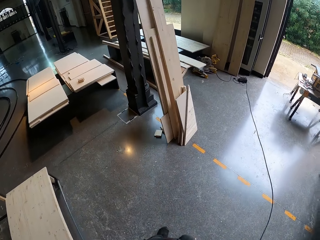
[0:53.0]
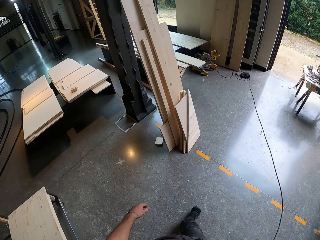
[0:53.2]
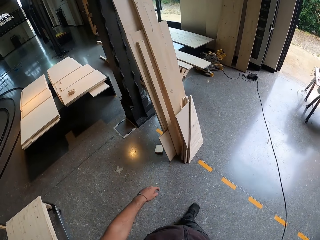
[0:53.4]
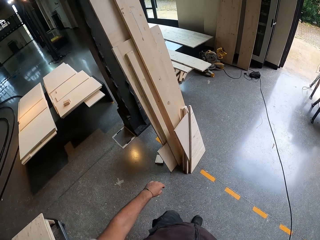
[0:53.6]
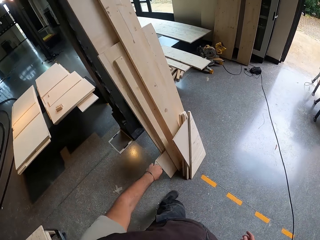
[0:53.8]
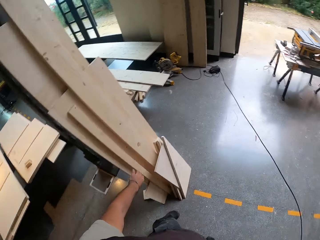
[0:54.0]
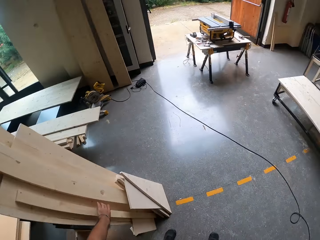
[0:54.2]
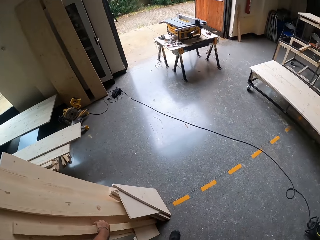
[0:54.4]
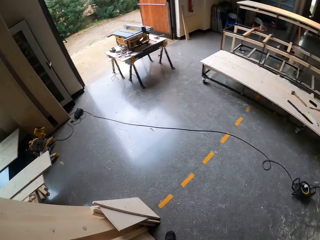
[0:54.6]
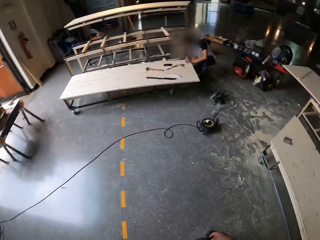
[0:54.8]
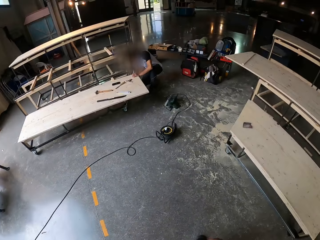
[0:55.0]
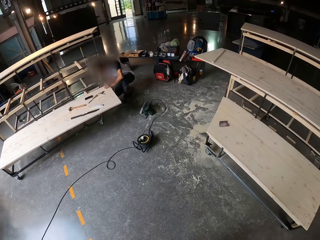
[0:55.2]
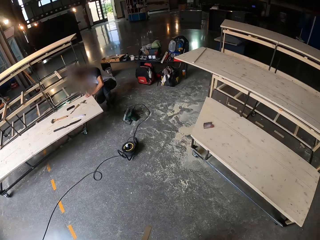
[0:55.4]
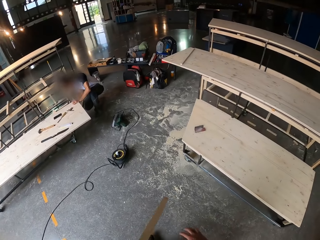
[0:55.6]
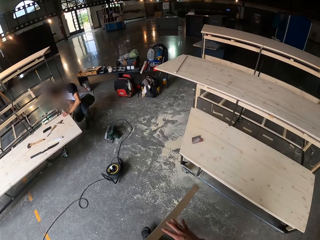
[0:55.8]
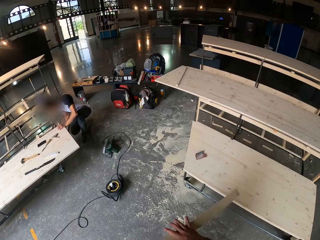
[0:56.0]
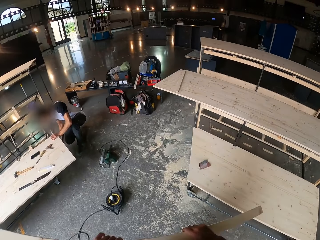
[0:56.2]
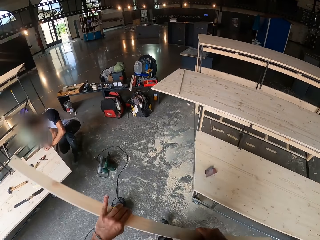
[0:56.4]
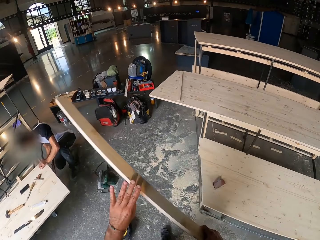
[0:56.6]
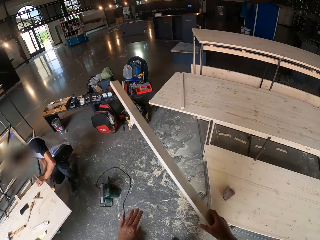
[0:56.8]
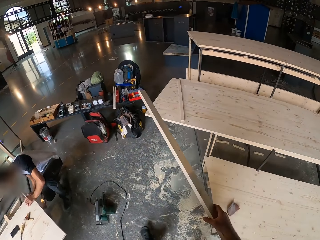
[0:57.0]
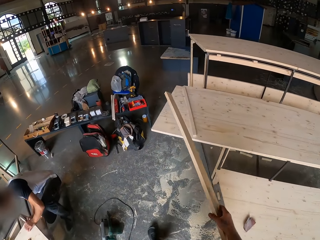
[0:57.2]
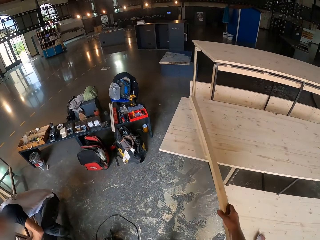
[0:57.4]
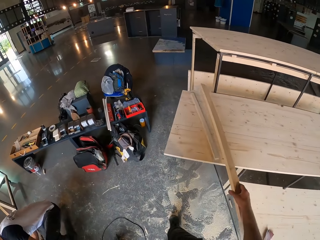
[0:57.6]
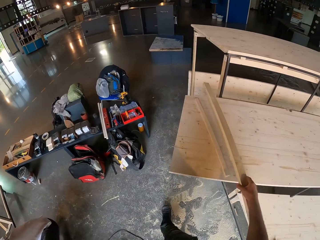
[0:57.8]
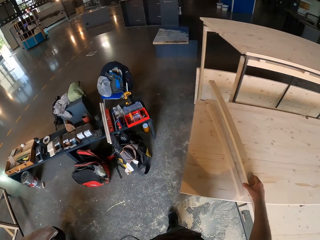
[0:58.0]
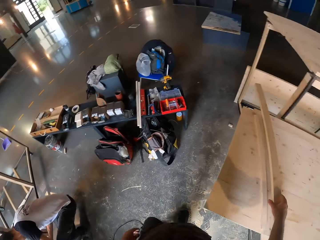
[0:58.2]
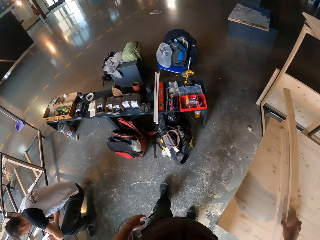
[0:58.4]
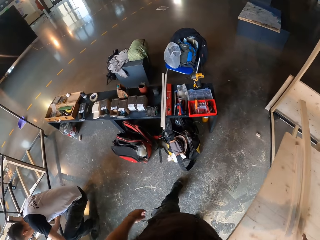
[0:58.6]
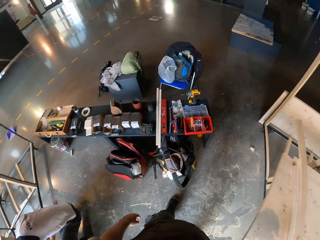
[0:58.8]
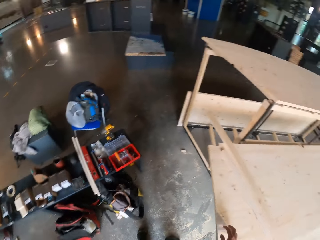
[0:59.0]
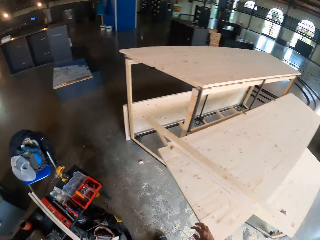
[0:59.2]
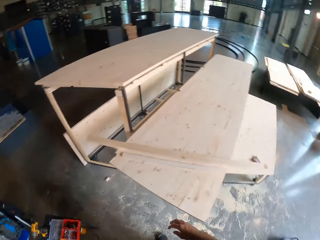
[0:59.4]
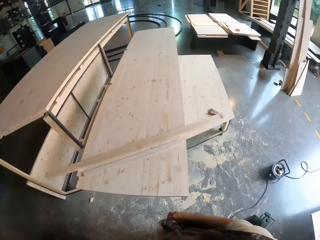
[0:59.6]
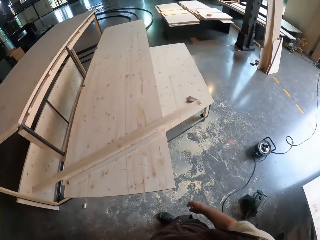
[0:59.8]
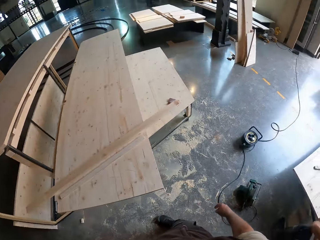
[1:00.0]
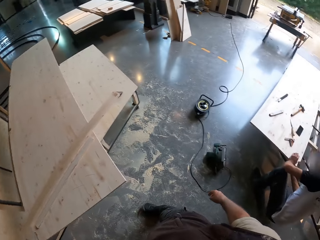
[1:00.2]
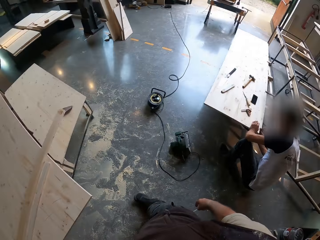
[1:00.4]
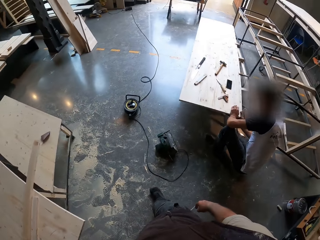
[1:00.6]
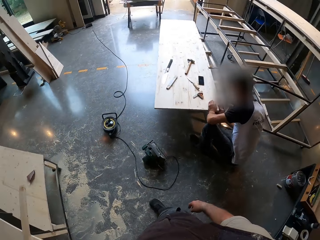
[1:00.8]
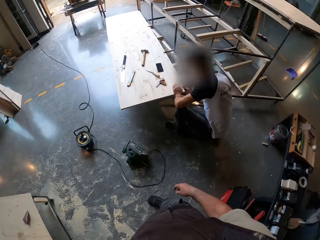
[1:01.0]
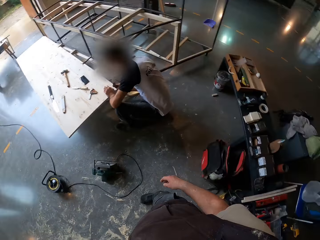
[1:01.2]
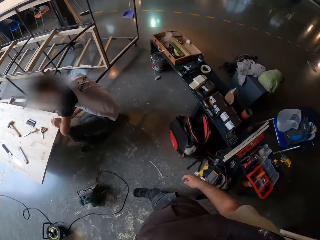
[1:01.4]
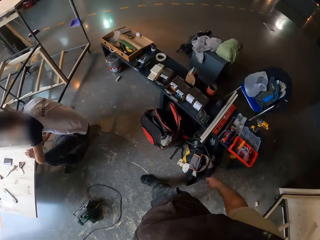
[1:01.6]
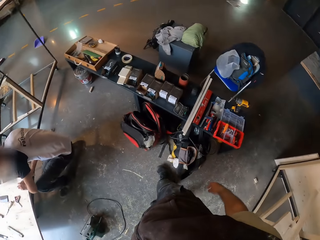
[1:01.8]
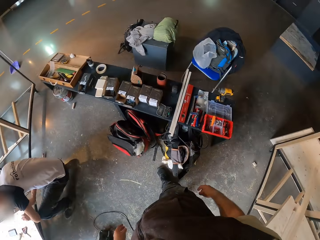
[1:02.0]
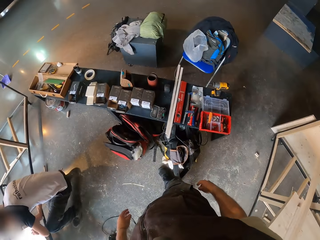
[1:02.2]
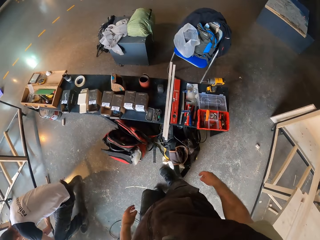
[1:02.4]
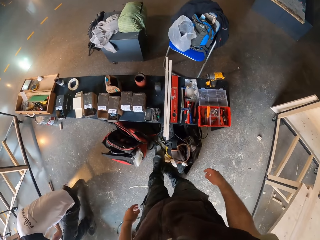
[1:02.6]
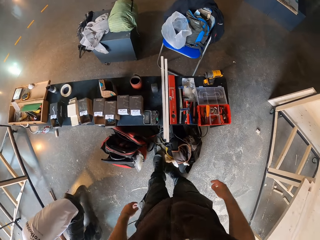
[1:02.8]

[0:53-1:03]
The camera wearer picks a plank of wood with his left hand. He moves the plank of wood from his left hand to his right hand. He places the plank of wood on the furniture with his right hand. He looks around the workshop.

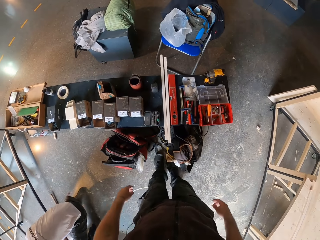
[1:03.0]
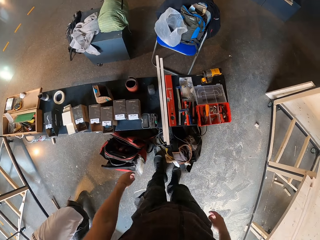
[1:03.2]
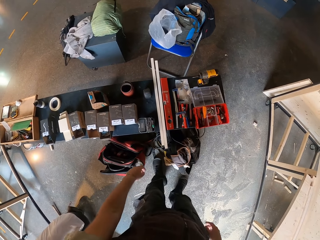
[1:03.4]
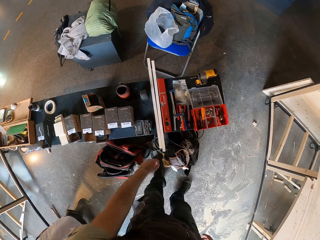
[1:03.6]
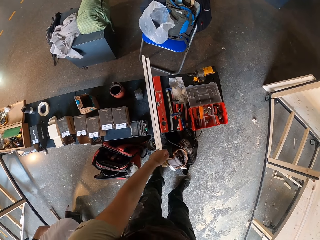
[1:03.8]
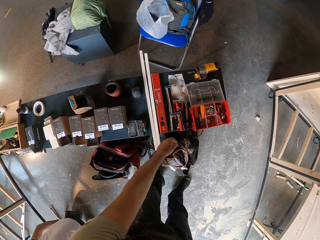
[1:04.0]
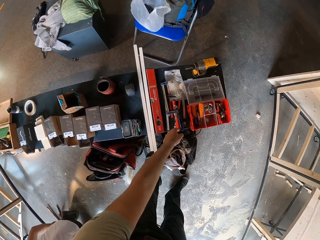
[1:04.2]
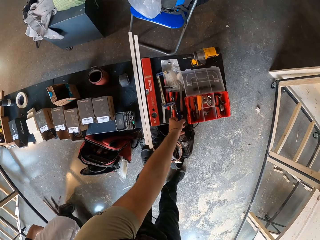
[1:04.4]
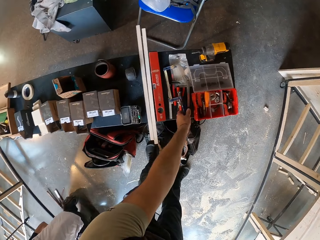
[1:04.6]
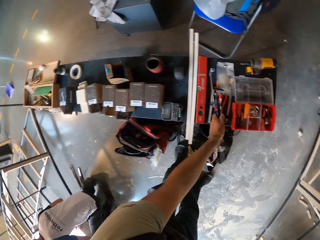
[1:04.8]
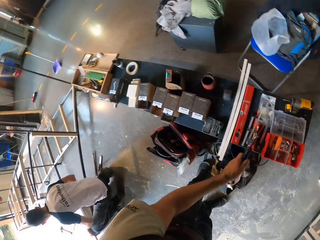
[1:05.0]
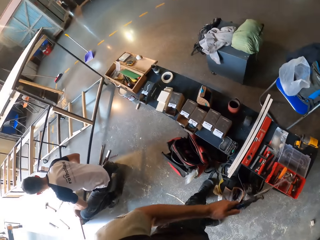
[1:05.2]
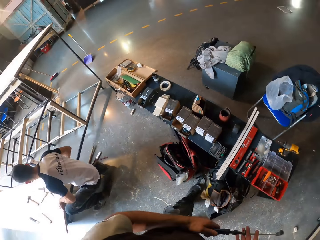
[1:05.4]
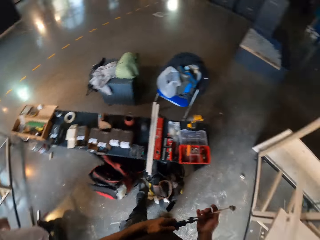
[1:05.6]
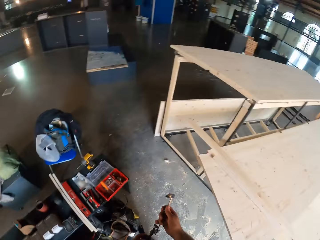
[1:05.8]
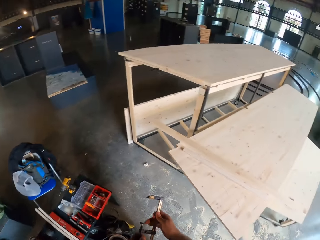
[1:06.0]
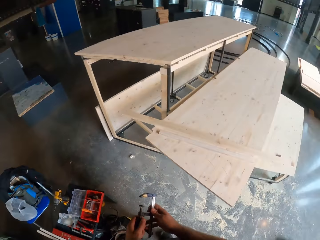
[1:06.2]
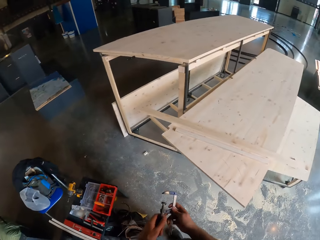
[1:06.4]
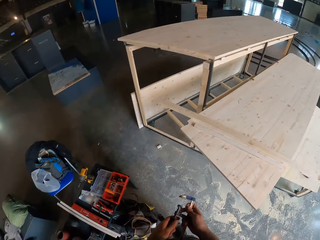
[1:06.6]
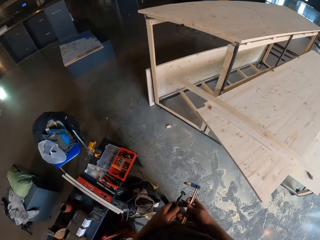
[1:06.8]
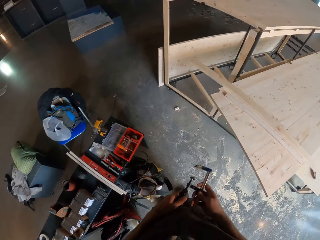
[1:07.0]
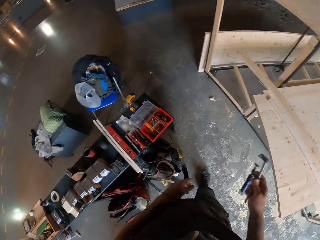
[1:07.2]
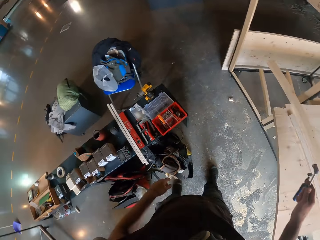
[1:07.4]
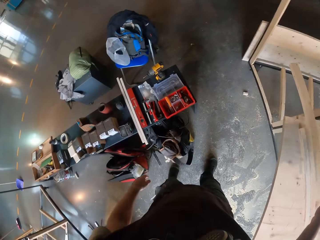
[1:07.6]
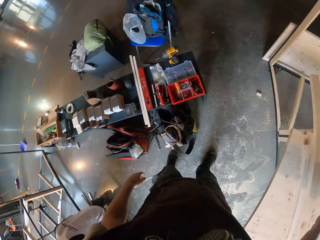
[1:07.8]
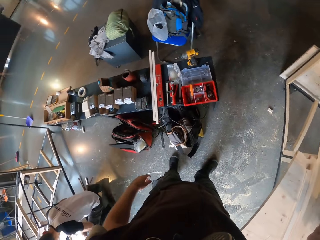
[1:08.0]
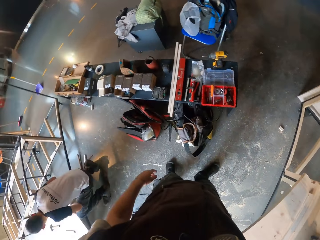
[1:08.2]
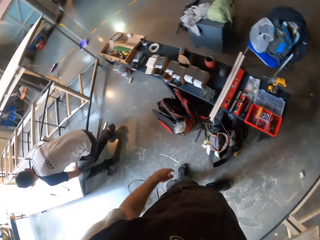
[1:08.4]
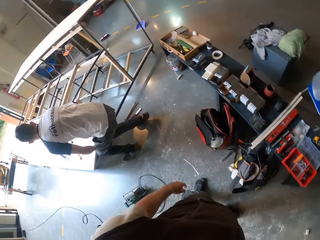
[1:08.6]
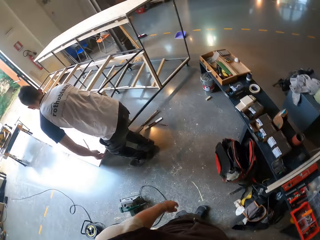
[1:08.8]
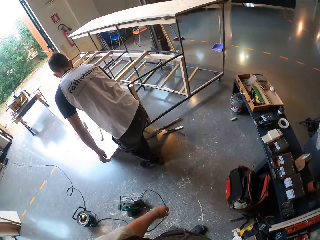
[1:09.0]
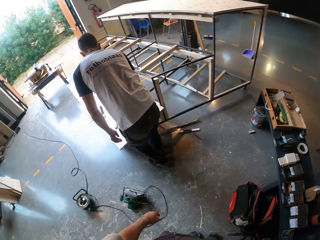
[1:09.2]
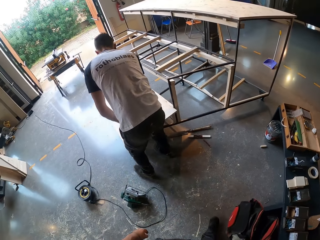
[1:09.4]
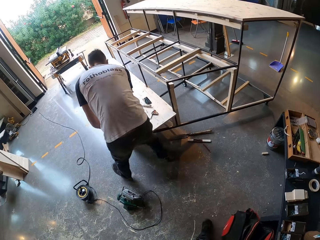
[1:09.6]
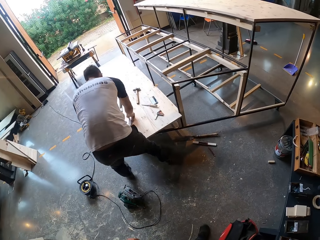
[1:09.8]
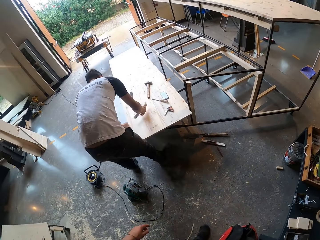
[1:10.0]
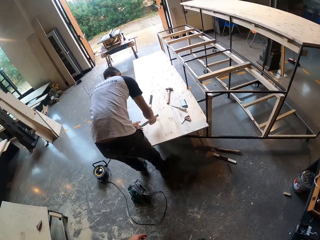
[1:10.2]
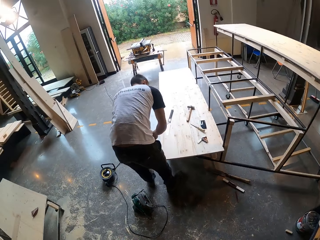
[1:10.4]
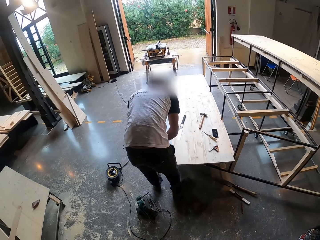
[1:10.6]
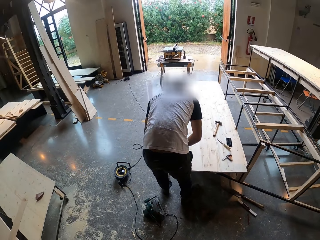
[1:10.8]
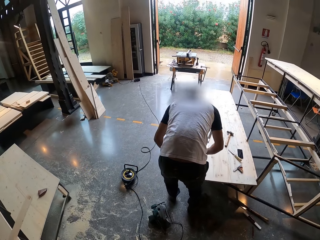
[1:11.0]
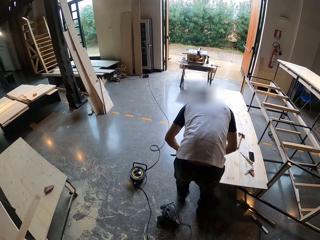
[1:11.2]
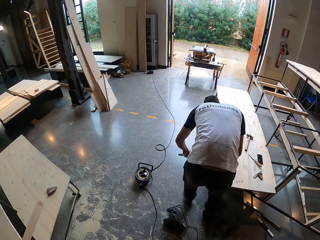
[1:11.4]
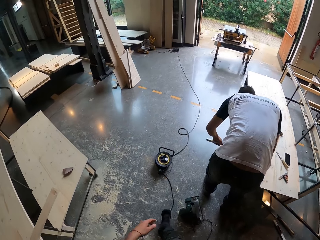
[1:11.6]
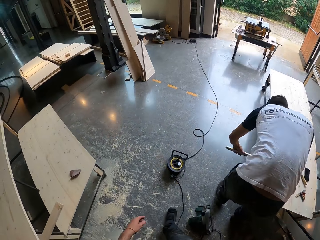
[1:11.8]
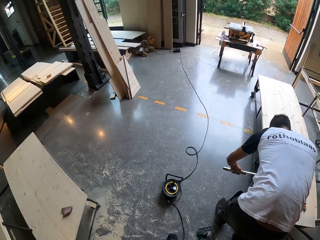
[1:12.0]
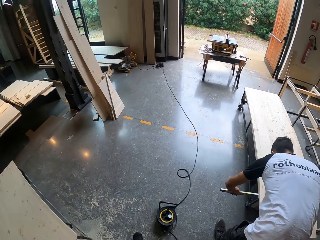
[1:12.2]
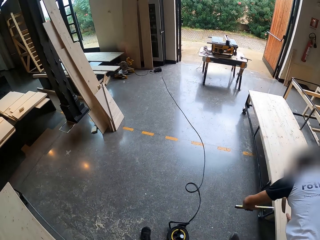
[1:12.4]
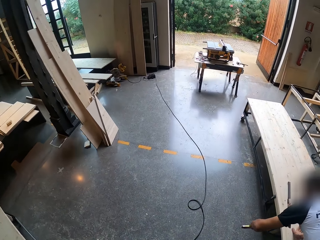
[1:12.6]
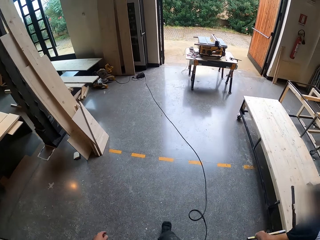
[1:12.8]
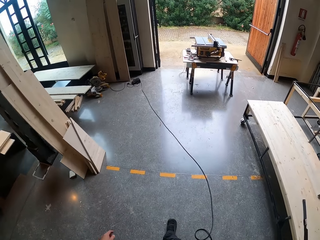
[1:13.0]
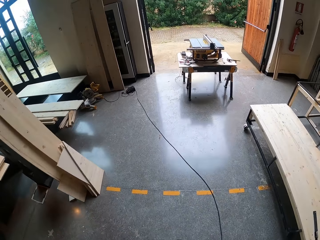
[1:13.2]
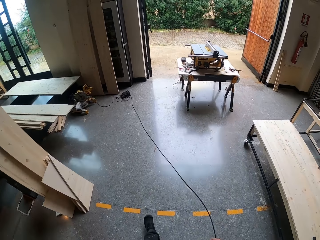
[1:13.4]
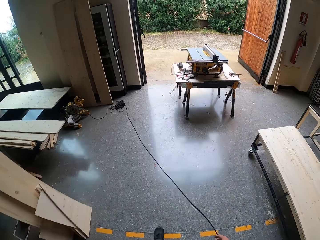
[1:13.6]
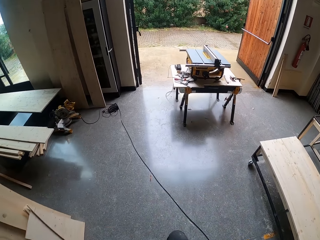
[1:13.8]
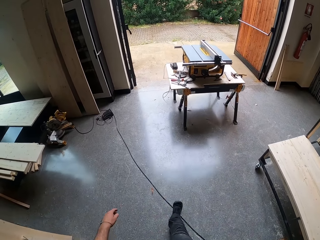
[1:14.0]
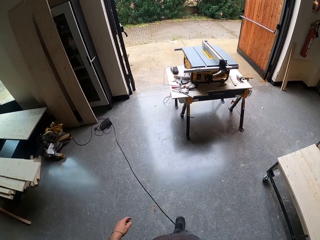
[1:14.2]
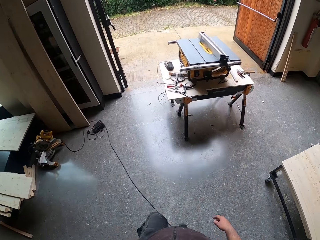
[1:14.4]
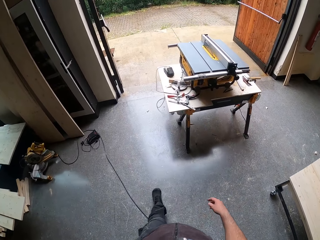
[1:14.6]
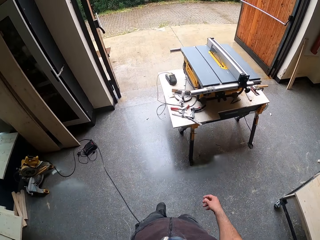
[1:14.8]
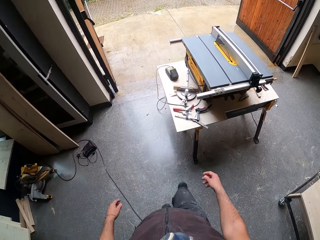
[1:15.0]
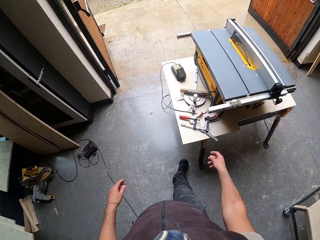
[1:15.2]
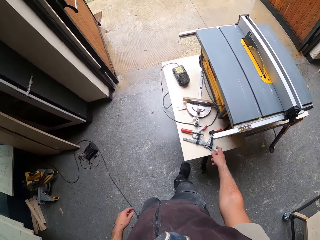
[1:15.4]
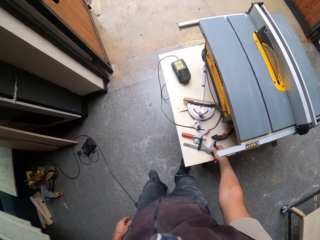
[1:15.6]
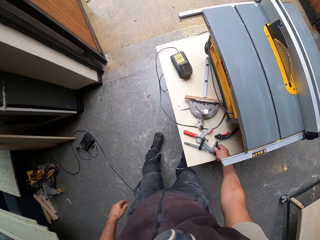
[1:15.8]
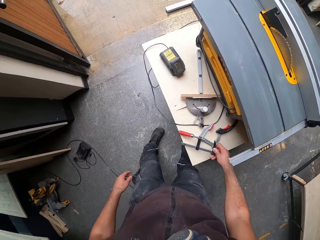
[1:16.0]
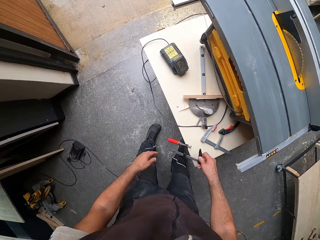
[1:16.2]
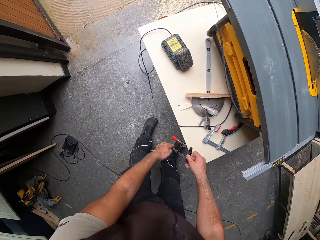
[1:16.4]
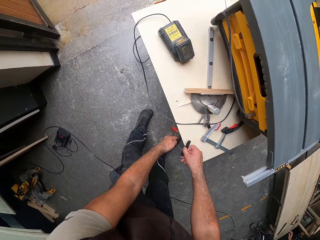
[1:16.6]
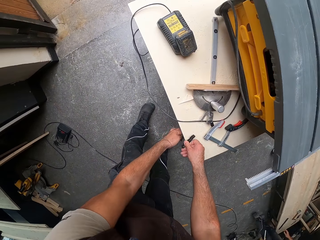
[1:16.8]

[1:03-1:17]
The camera wearer picks an F-clamp or caliper from the toolbox with his left hand. He touches the caliper. He adjusts the F-clamp with both hands. He stretches his right hand across the furniture. He drops the caliper and looks around the workshop. A man picks a ruler from the working bench with his right hand. The man measures with the ruler on the furniture with both hands. The camera wearer walks across the workshop. He picks the F-clamp from a table saw with his right hand.
